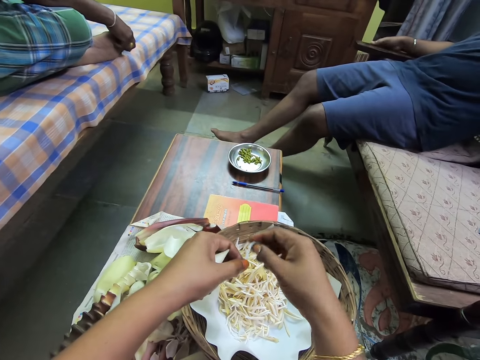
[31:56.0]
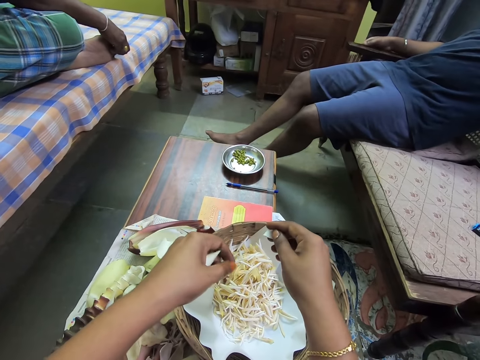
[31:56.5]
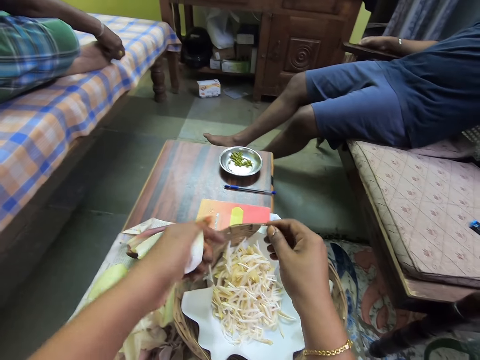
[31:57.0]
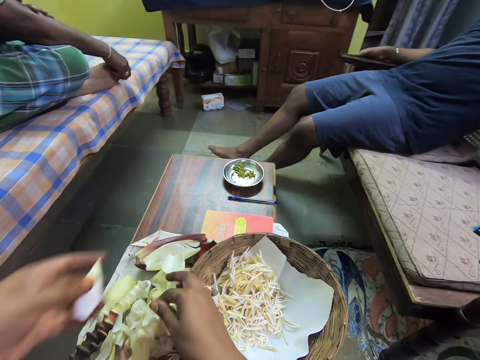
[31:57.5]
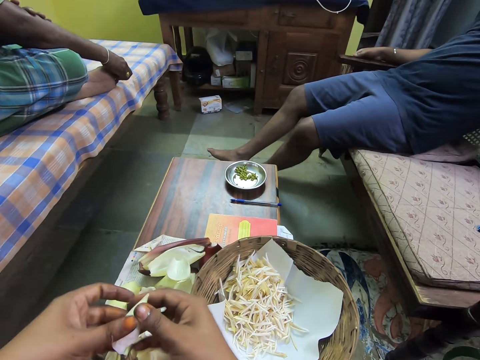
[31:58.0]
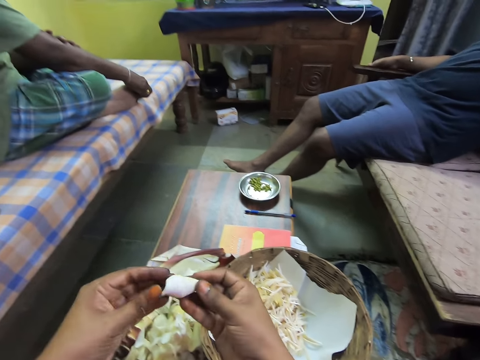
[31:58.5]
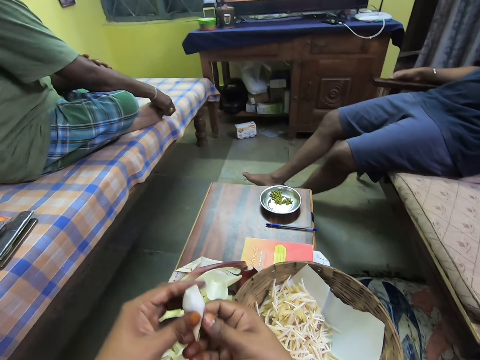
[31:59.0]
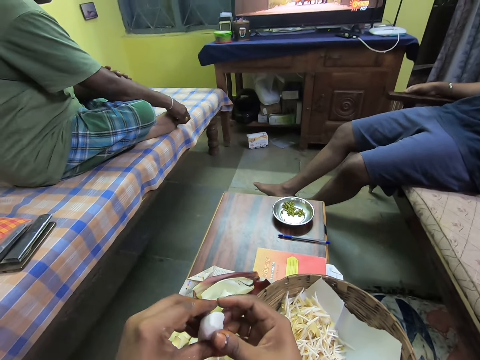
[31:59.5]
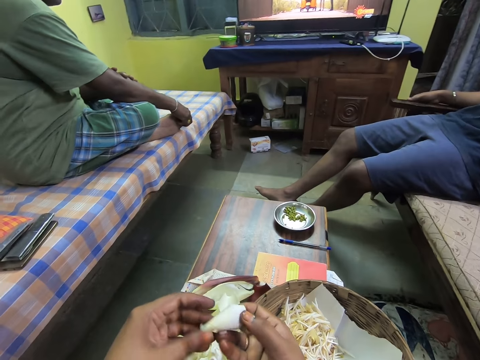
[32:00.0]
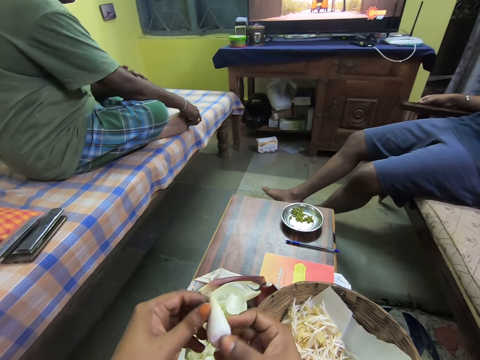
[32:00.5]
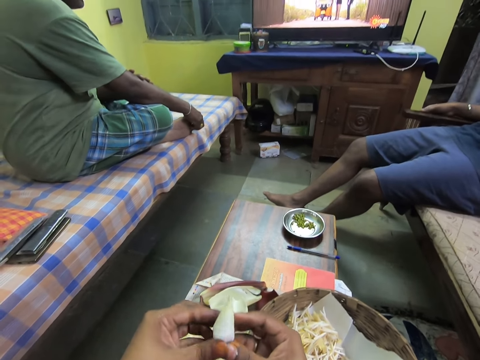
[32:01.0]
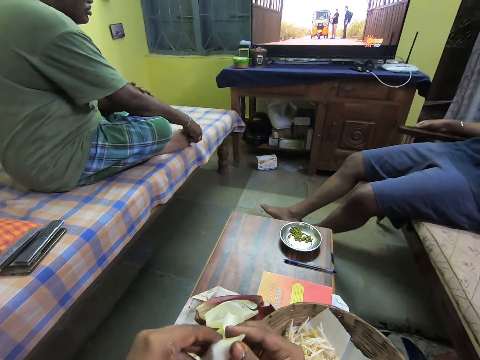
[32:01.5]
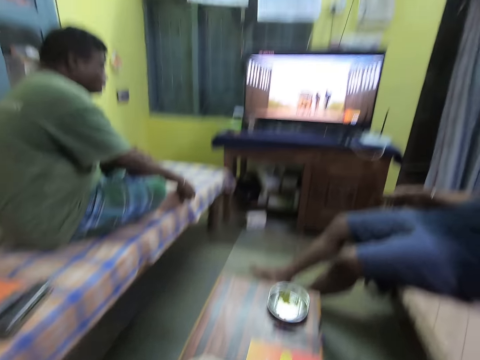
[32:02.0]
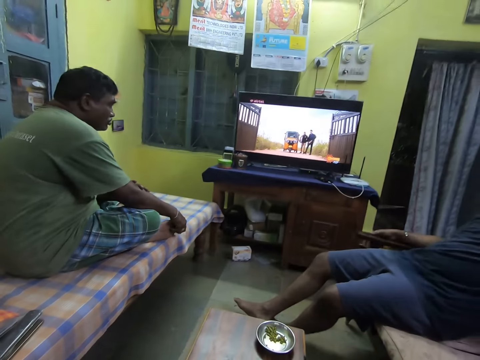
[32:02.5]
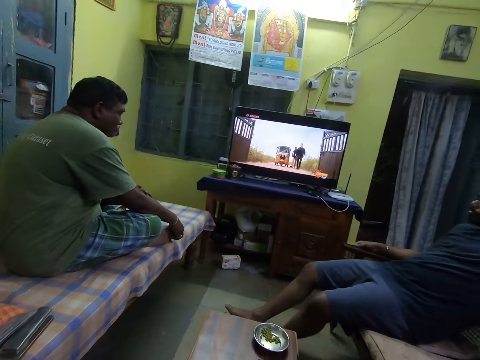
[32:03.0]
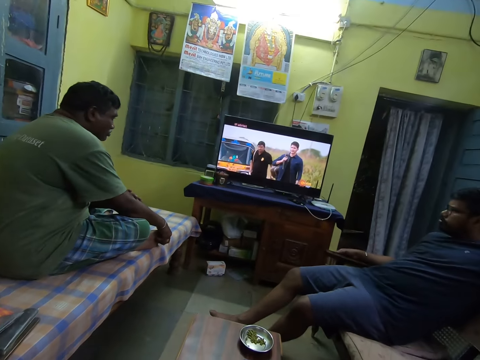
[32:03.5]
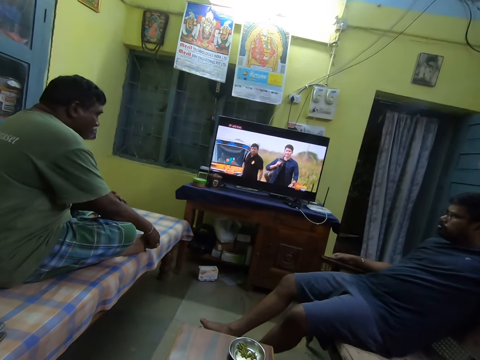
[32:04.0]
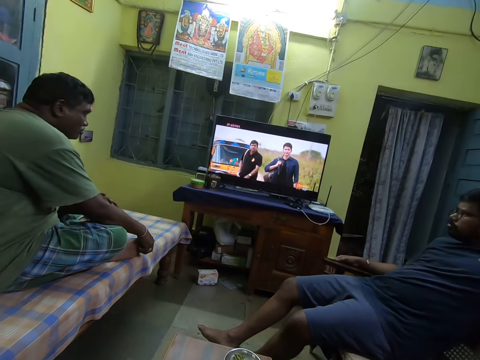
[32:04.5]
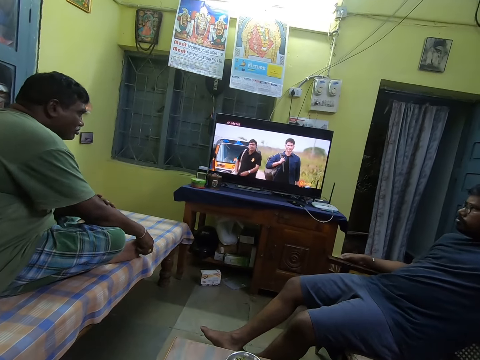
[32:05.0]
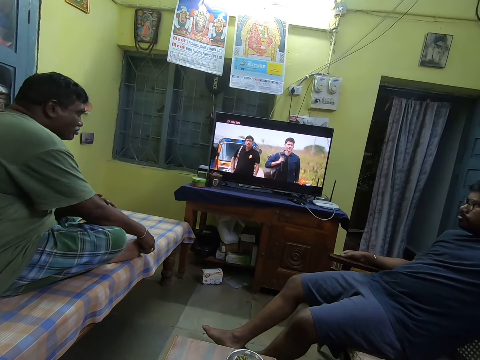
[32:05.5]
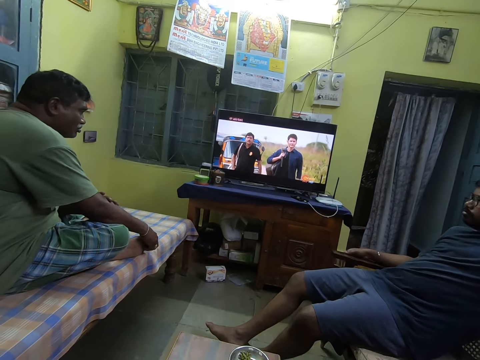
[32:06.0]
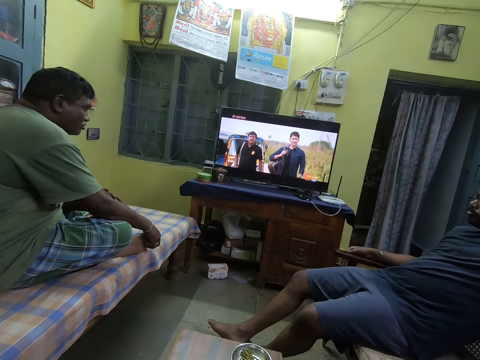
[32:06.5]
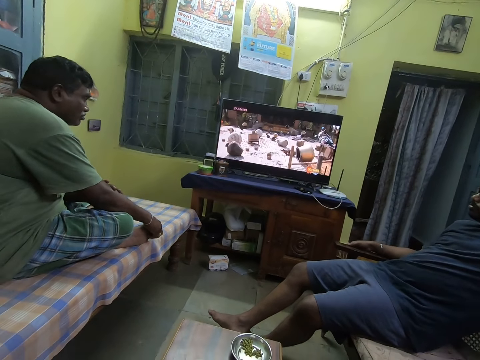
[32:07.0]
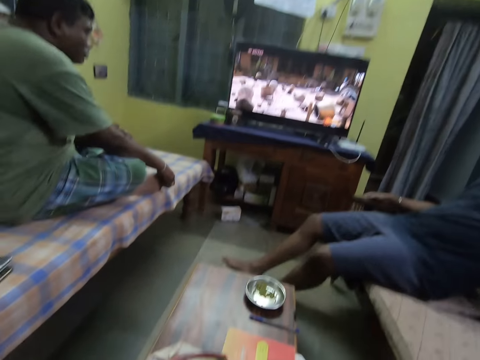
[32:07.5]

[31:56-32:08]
The camera wearer cuts the onion peel in his right hand with his left hand. He drops the onion peels in his left hand into the basket on the table. He drops the onion peels in his right hand on the paper on the table. He watches a television.

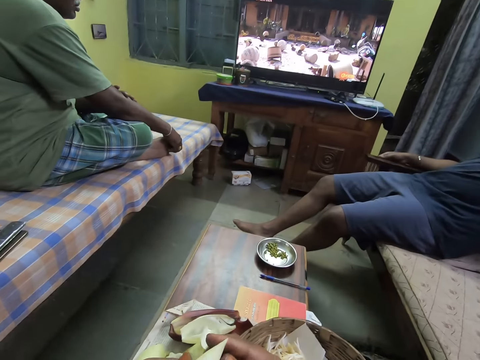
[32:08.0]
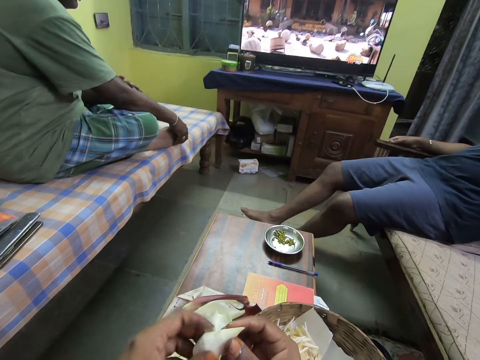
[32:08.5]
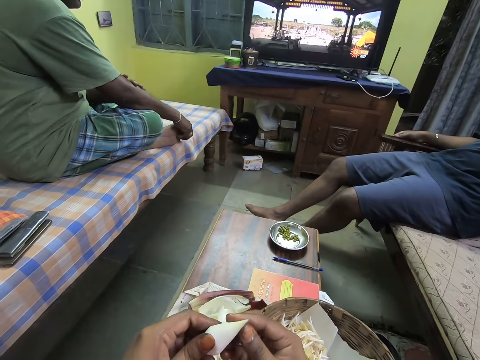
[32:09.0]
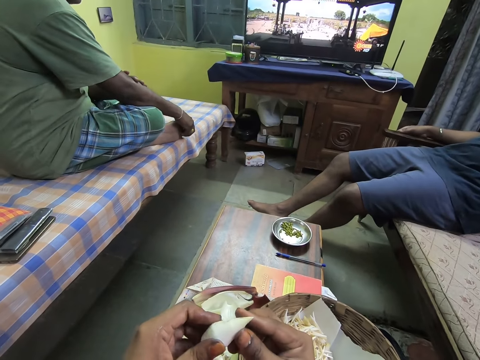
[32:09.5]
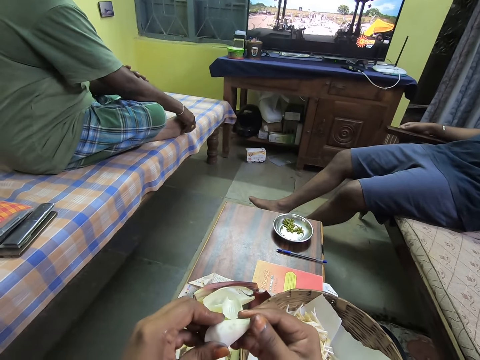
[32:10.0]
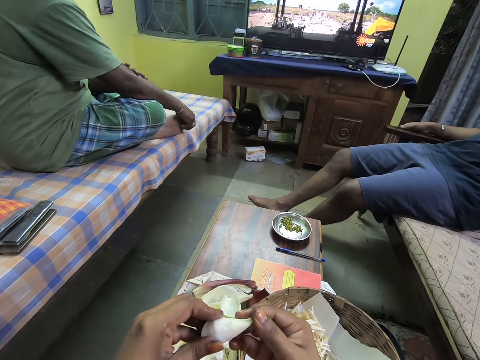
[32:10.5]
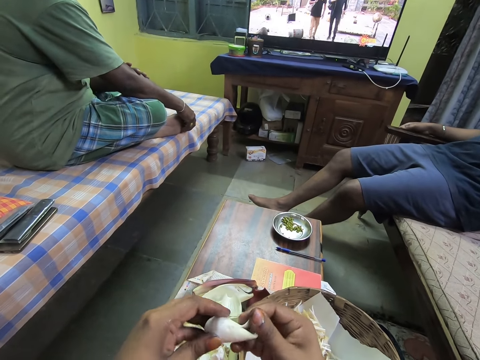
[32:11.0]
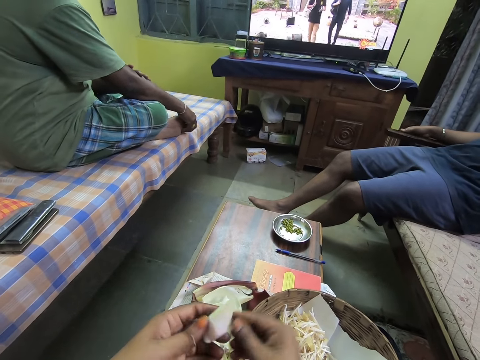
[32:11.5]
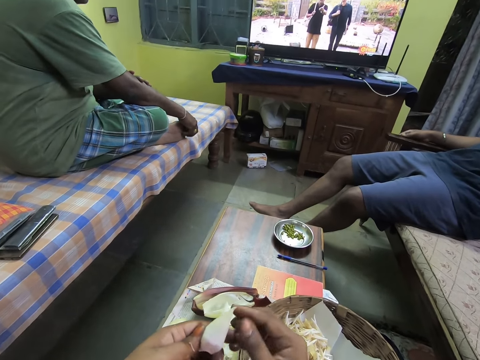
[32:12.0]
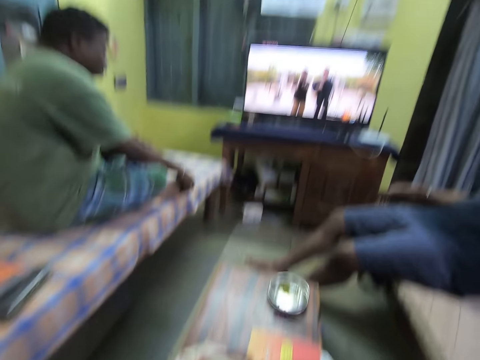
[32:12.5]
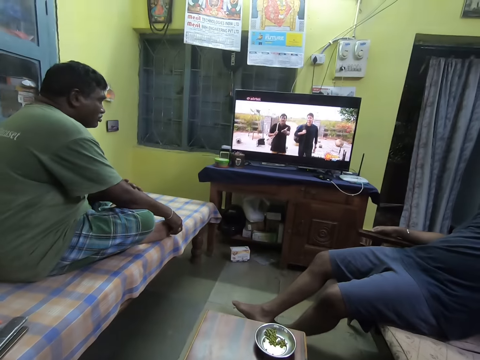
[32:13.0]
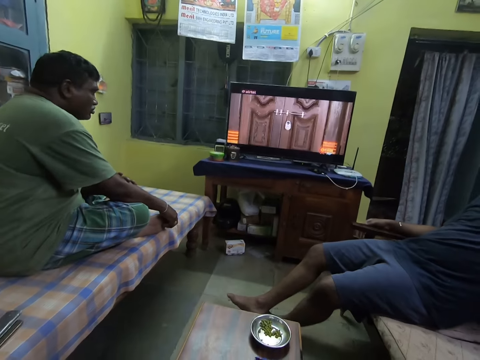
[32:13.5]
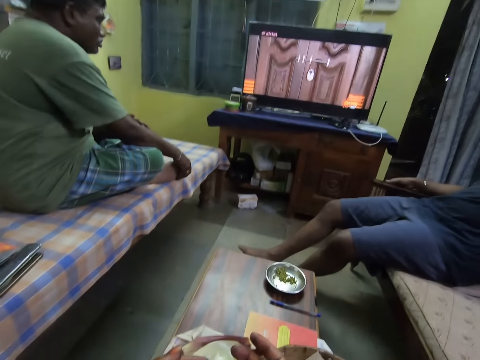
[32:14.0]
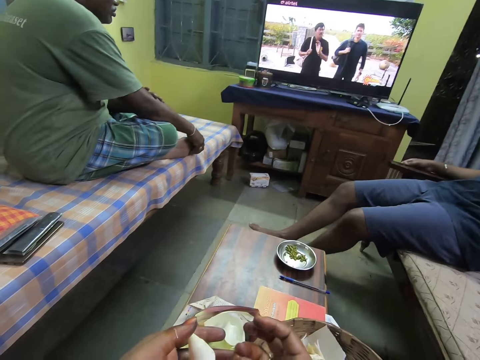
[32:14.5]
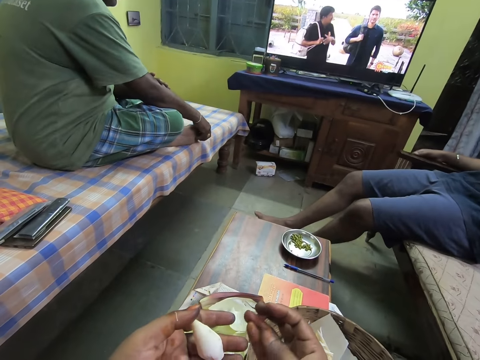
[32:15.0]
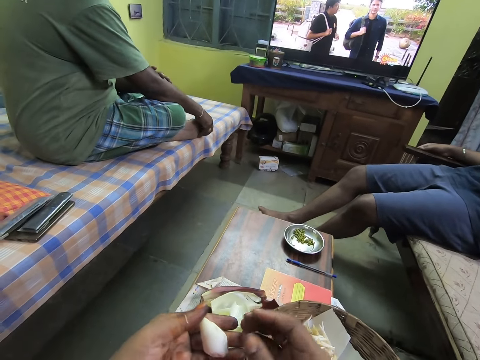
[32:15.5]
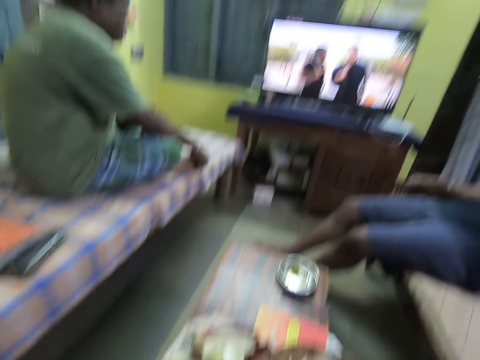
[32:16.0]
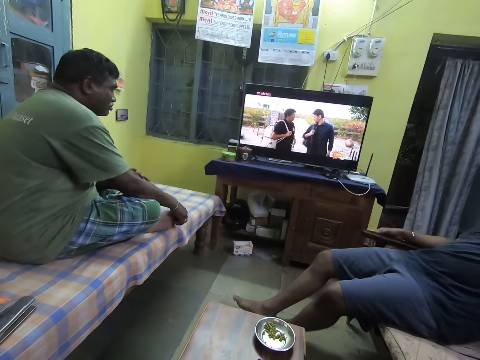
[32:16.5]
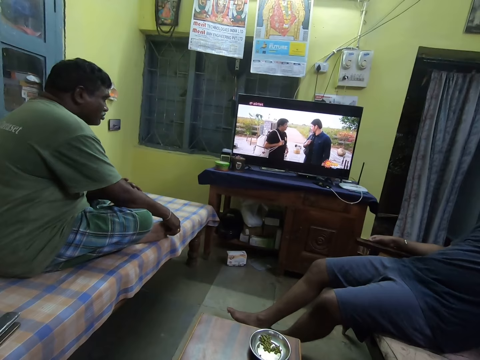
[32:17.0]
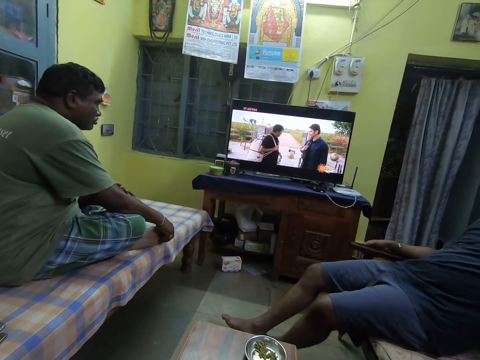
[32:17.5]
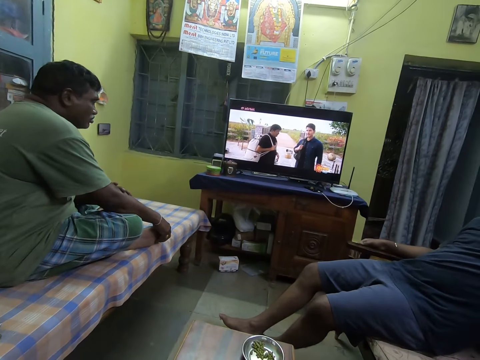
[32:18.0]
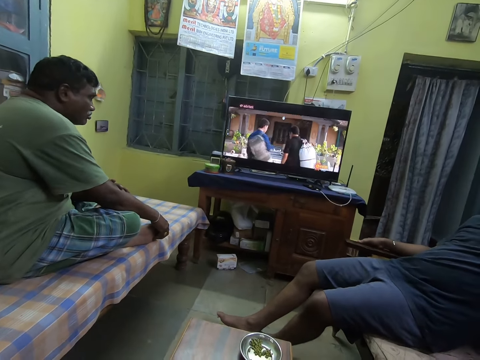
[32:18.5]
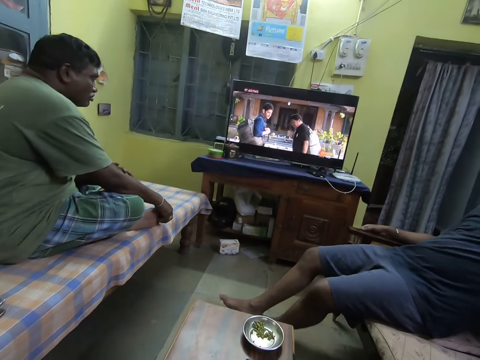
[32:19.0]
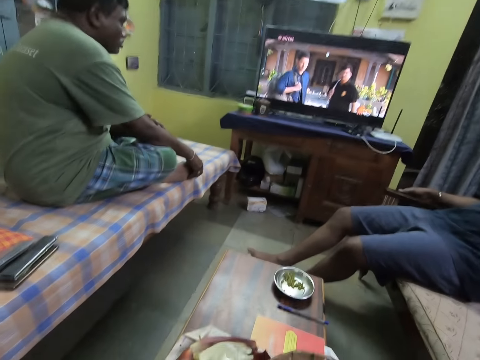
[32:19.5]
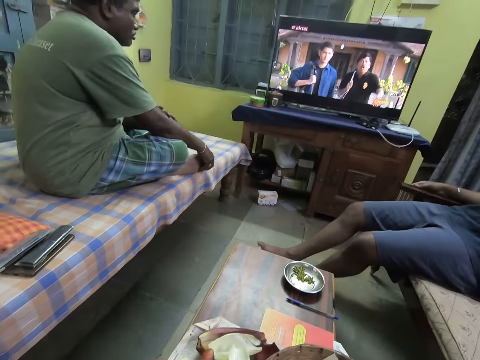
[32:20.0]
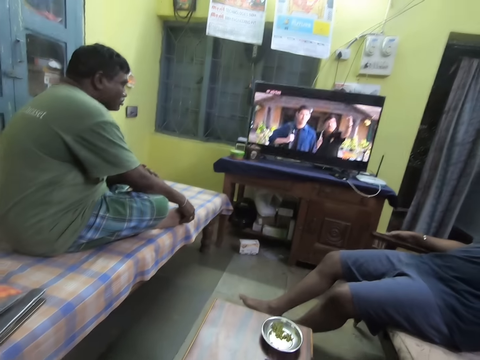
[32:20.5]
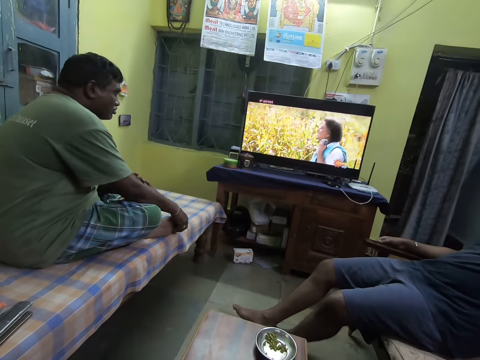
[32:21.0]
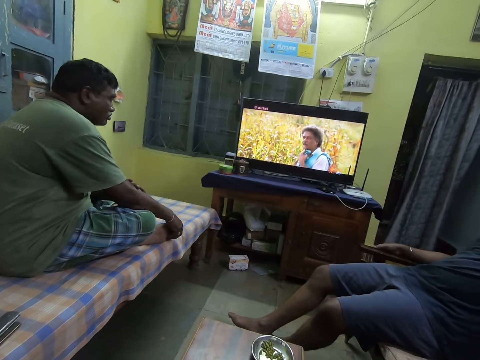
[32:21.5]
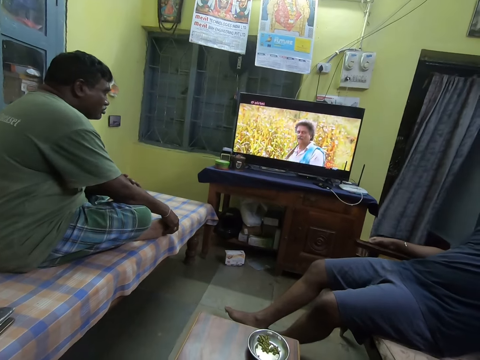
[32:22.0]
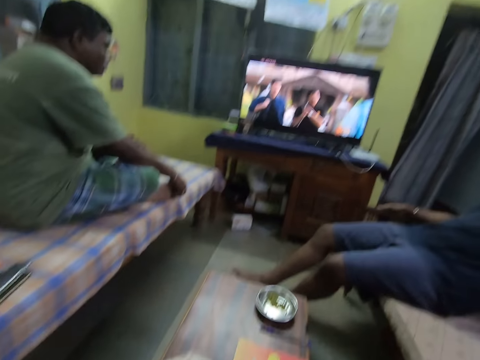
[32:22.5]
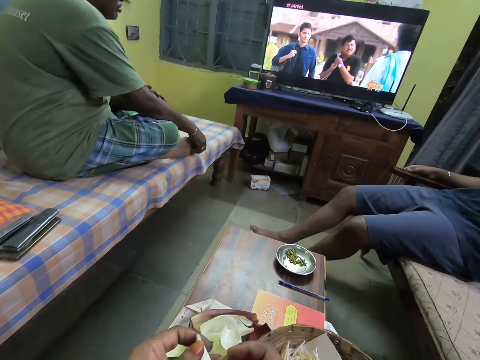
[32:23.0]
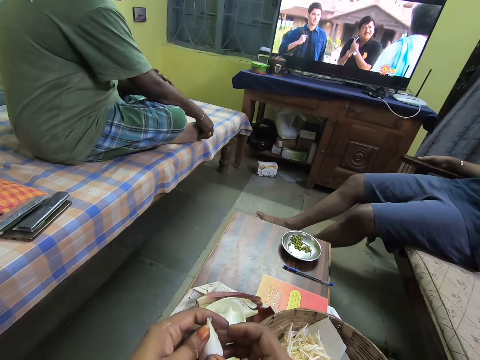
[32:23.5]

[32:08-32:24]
The camera wearer peels the onion in his hands on the paper on the table. He watches television.
